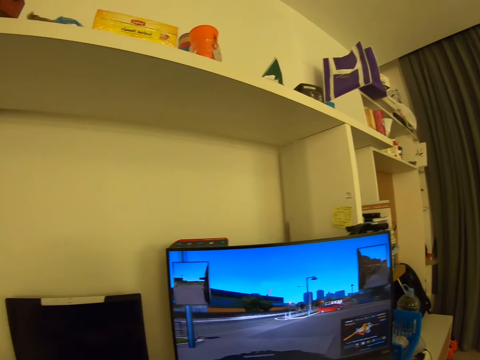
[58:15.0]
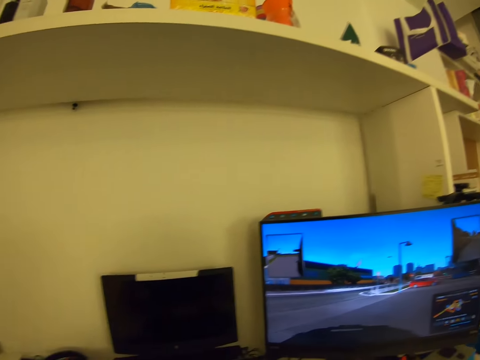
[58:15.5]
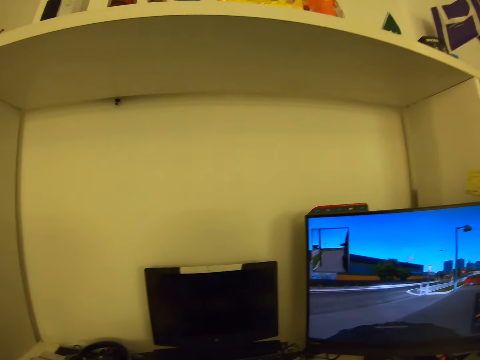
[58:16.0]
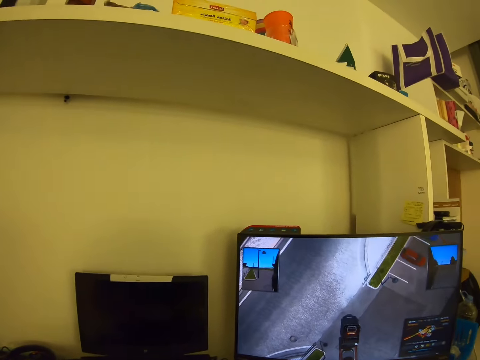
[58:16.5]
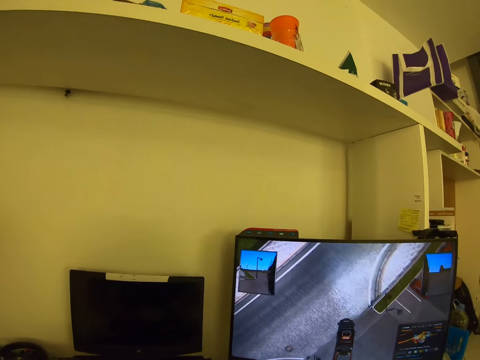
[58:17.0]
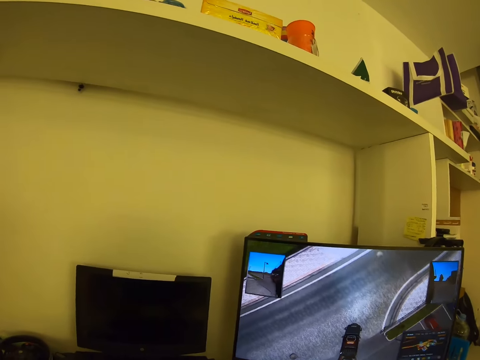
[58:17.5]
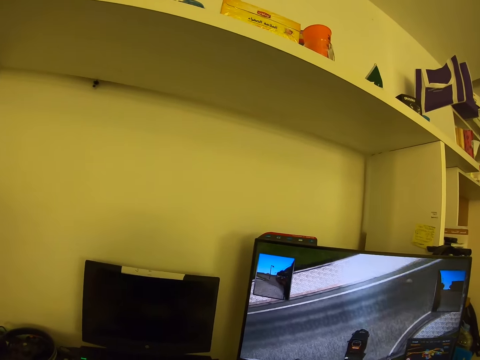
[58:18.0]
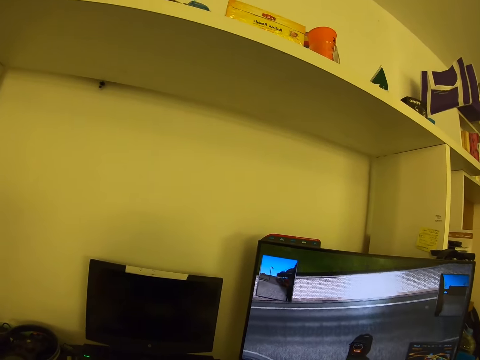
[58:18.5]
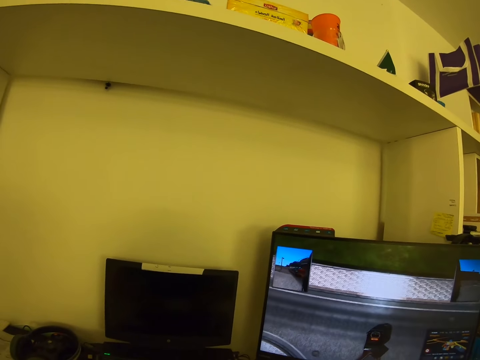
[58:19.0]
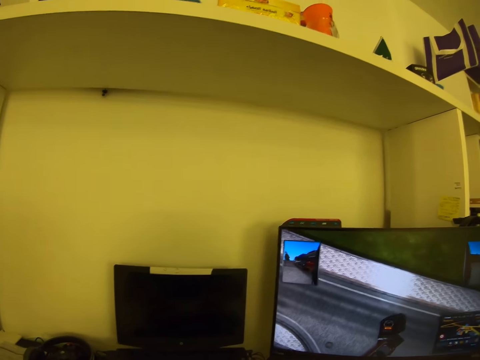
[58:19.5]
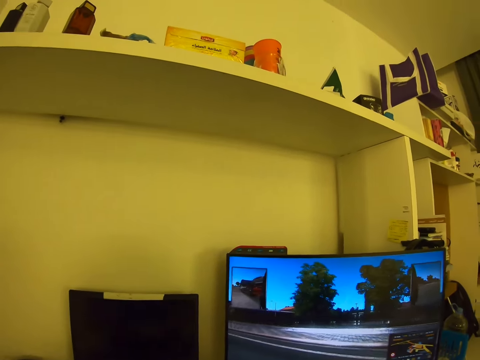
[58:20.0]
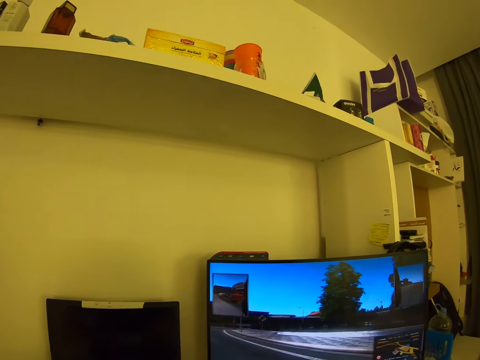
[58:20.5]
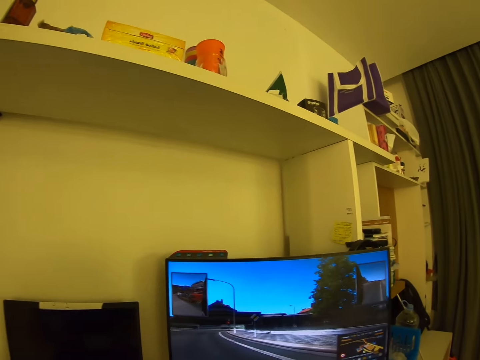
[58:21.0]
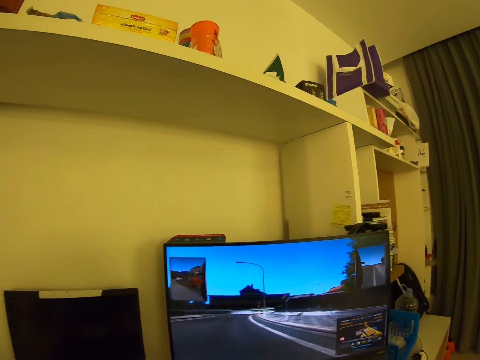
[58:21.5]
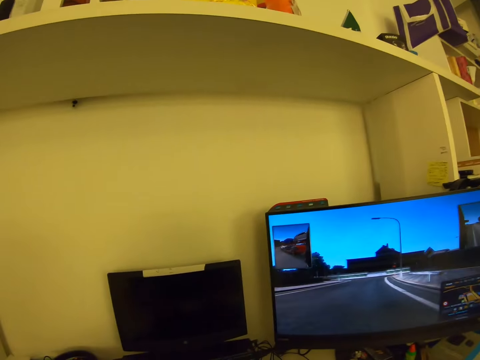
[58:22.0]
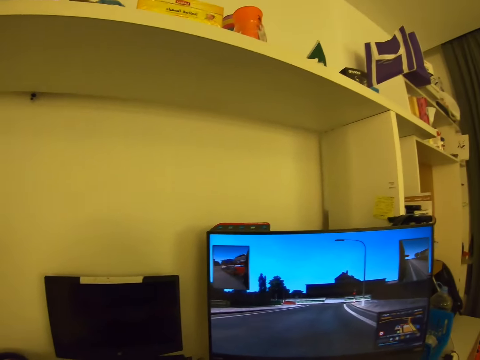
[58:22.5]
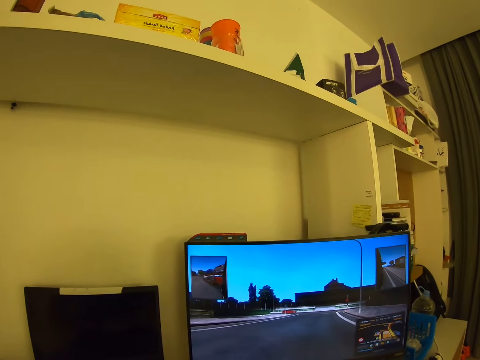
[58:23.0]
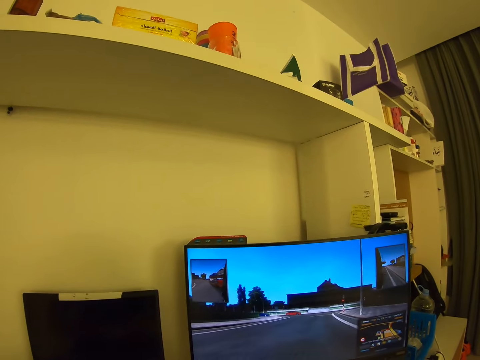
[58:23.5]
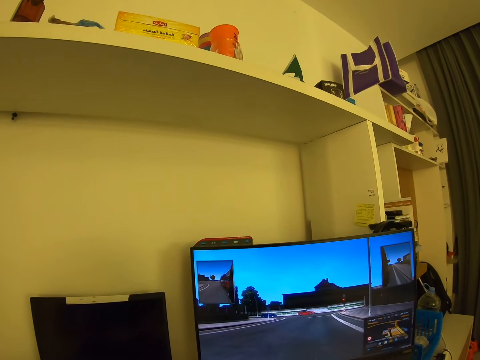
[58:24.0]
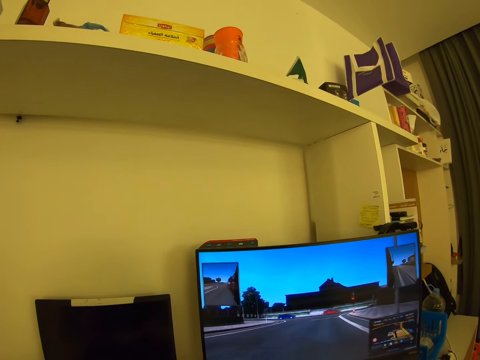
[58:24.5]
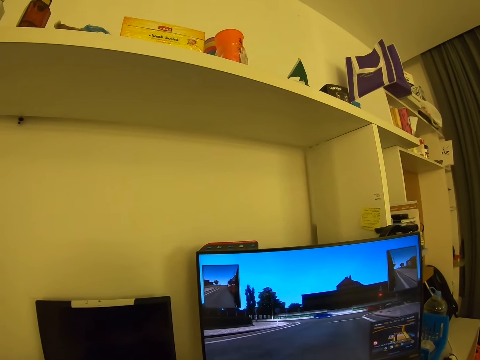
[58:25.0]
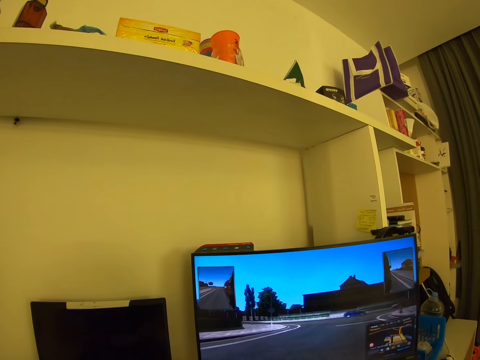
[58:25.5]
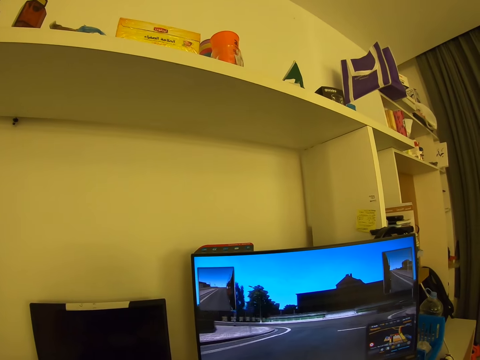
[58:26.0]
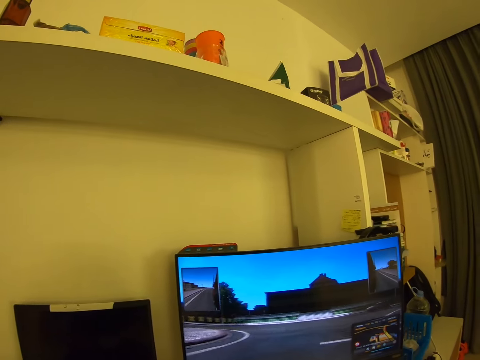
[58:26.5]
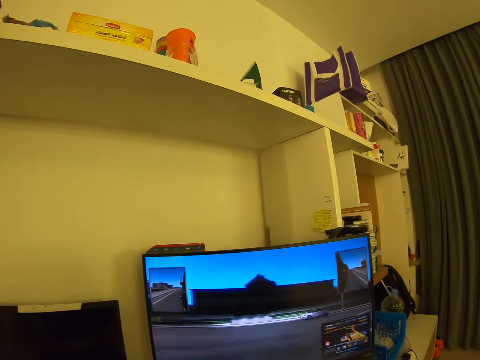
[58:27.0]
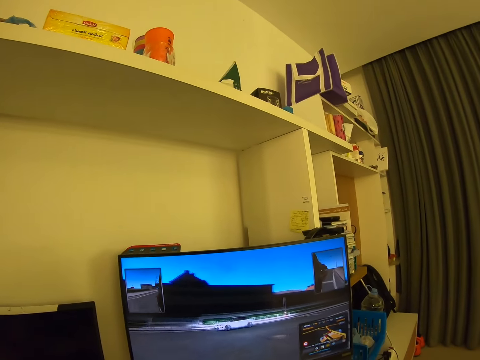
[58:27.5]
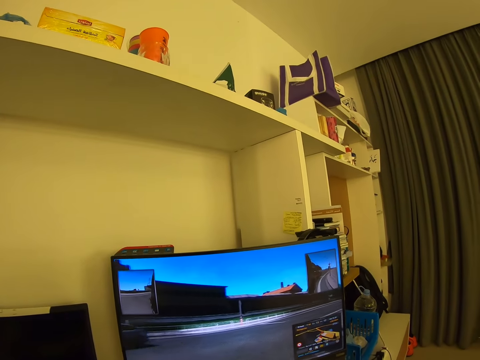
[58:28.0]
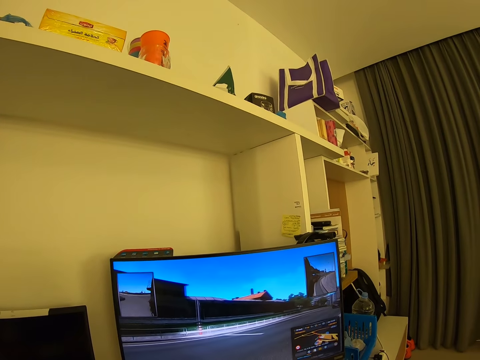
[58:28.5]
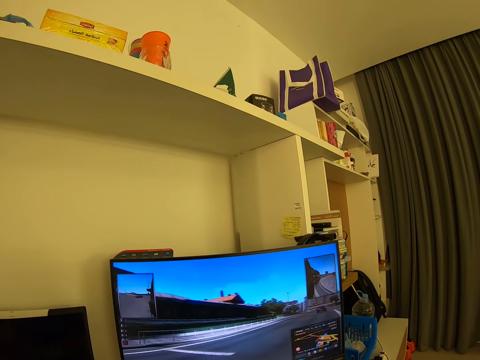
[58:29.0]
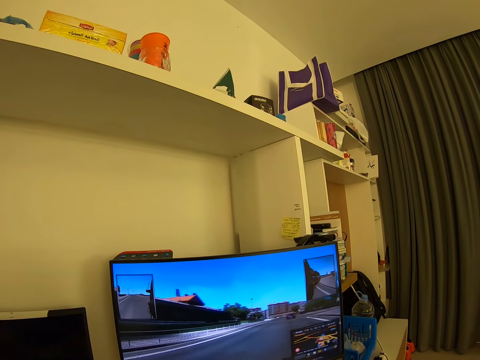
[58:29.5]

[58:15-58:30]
The camera wearer looks around. They look around again.

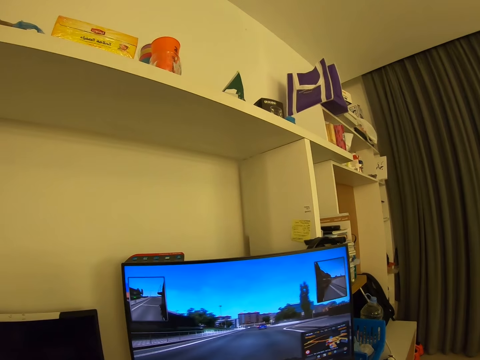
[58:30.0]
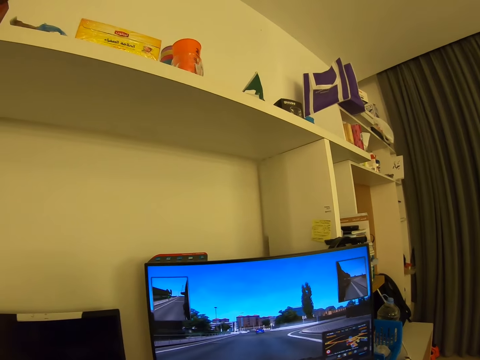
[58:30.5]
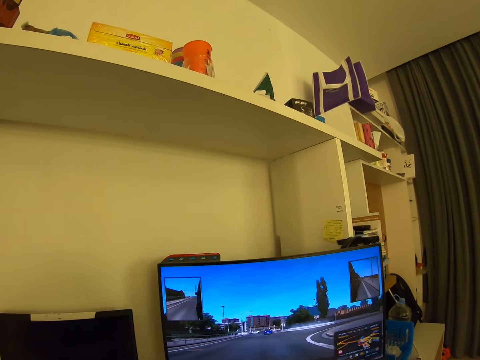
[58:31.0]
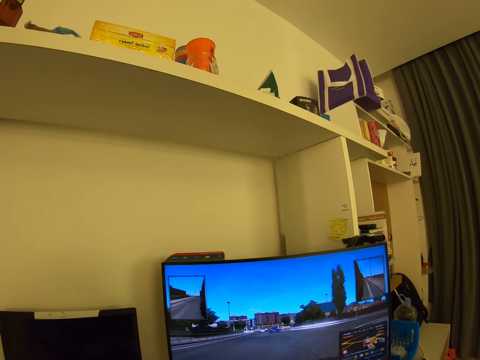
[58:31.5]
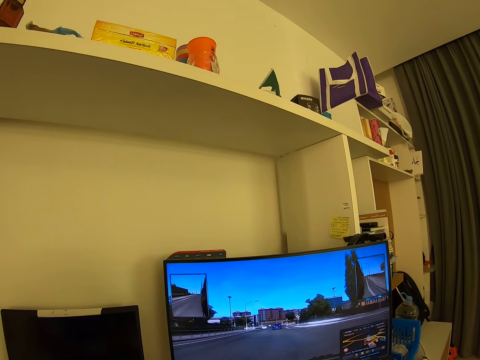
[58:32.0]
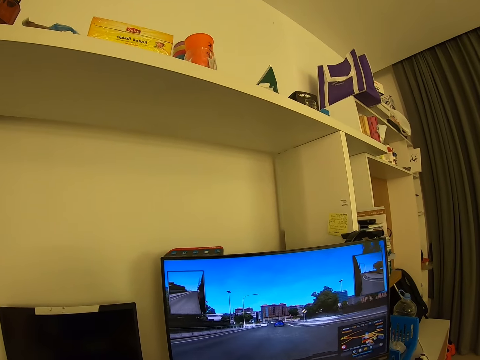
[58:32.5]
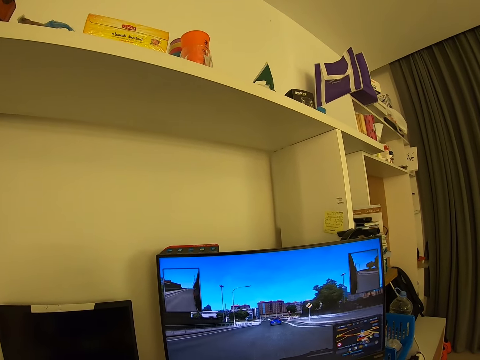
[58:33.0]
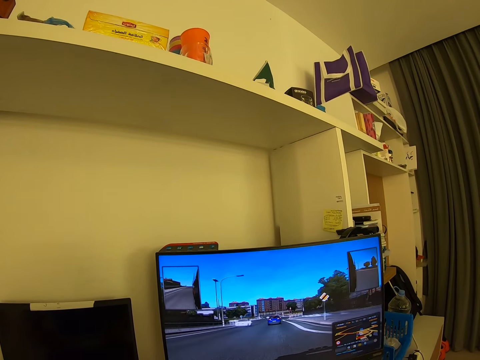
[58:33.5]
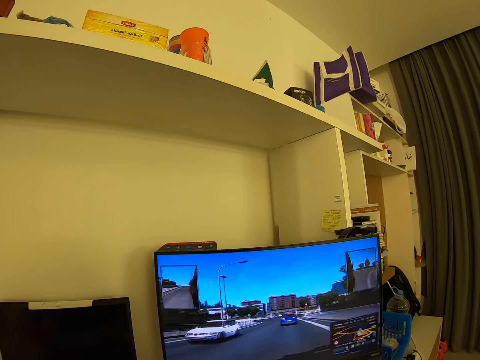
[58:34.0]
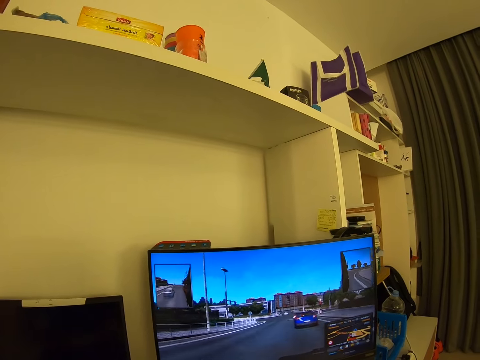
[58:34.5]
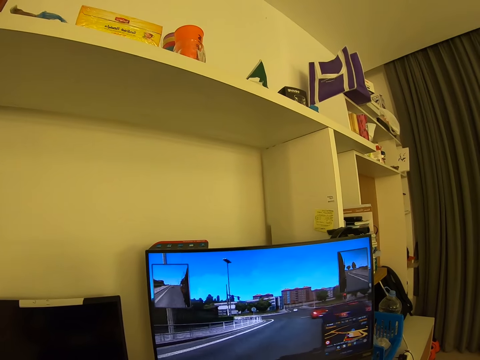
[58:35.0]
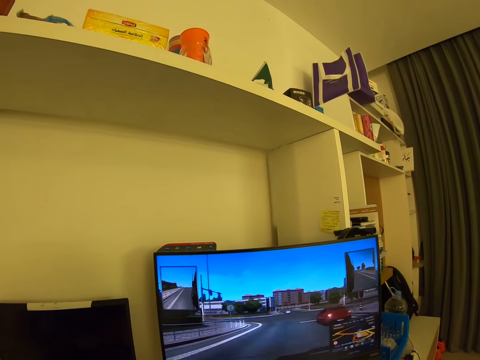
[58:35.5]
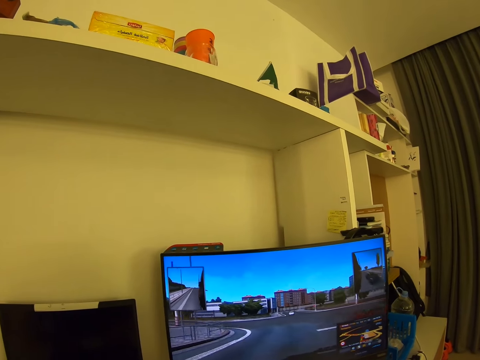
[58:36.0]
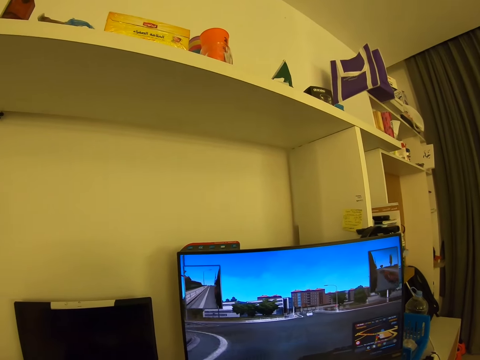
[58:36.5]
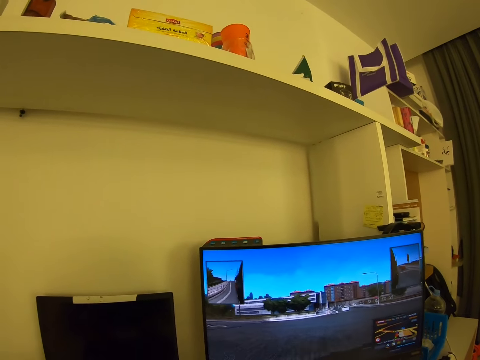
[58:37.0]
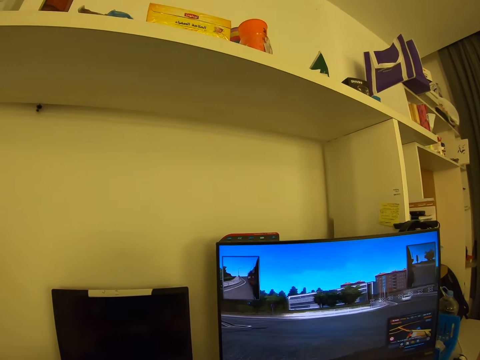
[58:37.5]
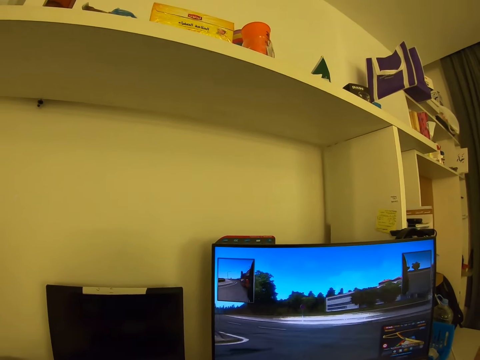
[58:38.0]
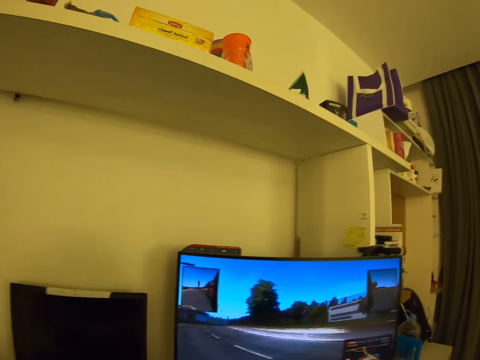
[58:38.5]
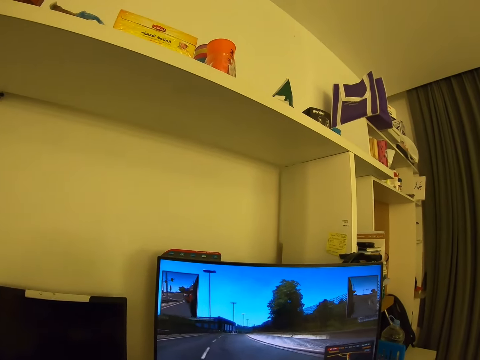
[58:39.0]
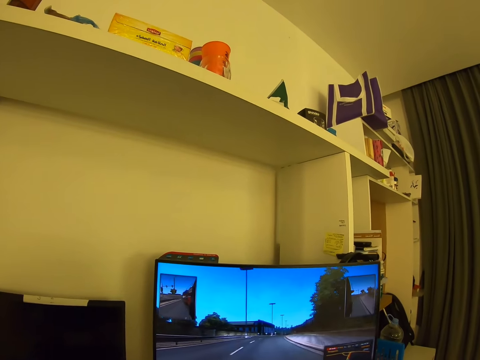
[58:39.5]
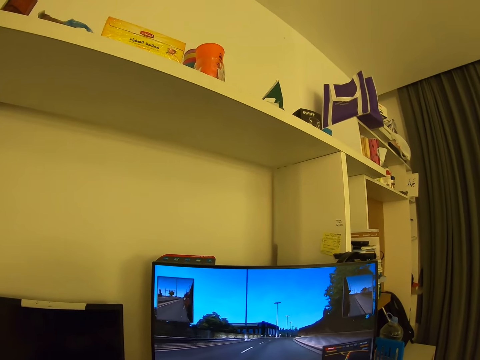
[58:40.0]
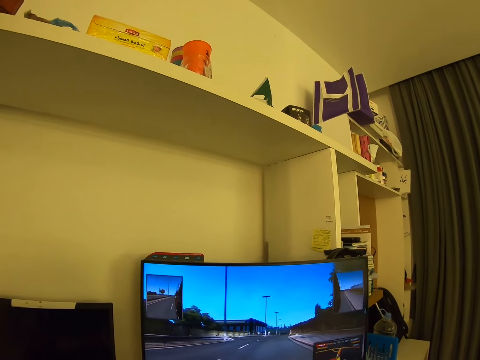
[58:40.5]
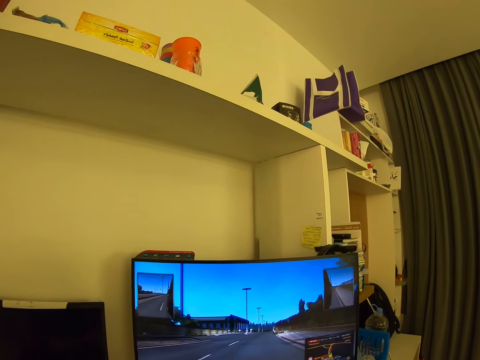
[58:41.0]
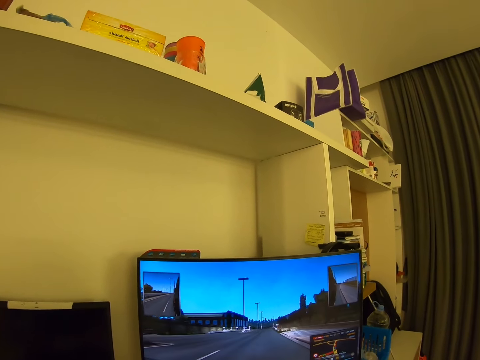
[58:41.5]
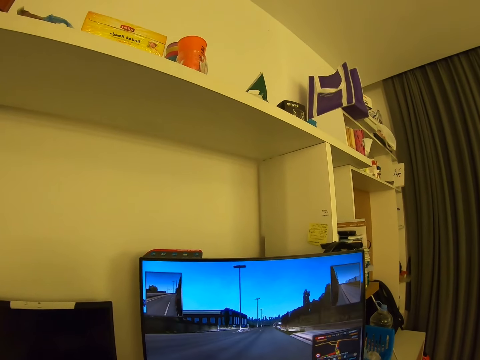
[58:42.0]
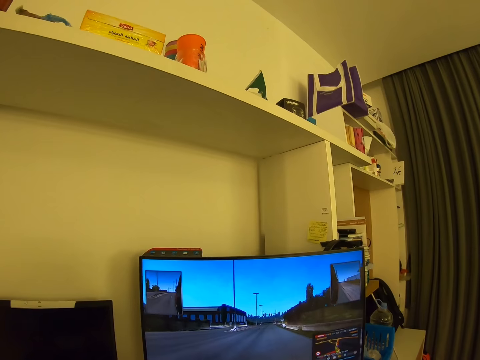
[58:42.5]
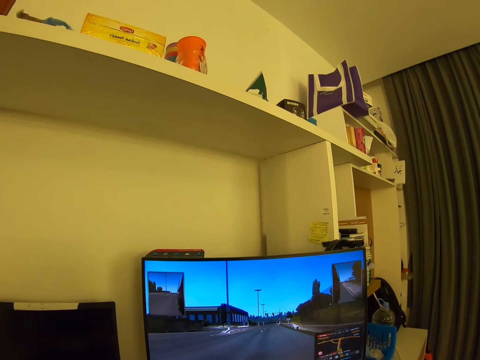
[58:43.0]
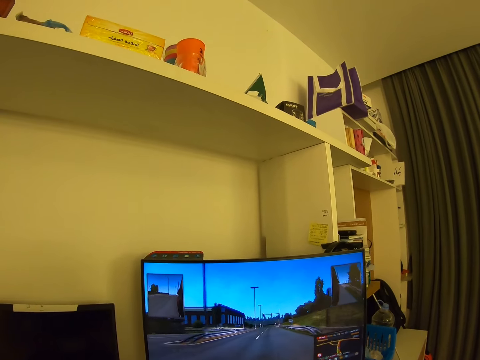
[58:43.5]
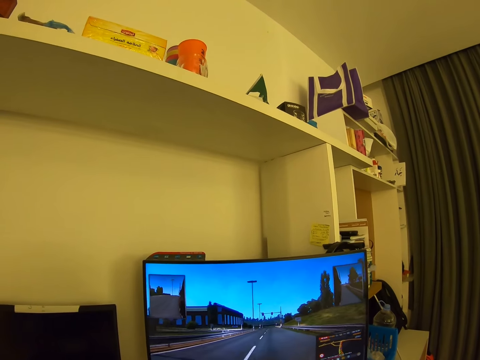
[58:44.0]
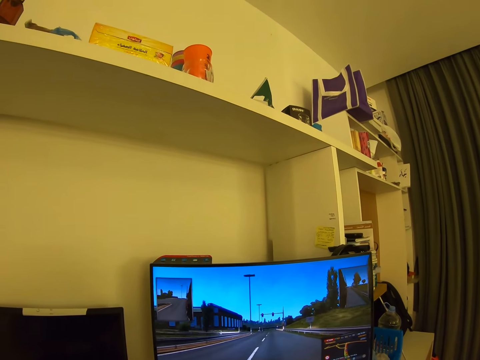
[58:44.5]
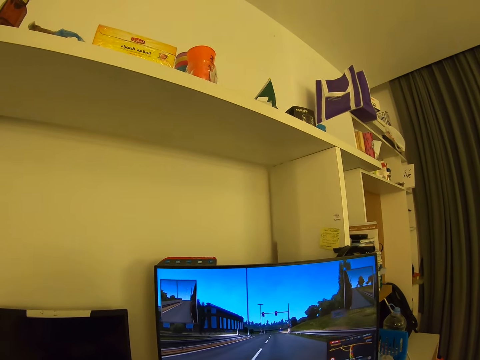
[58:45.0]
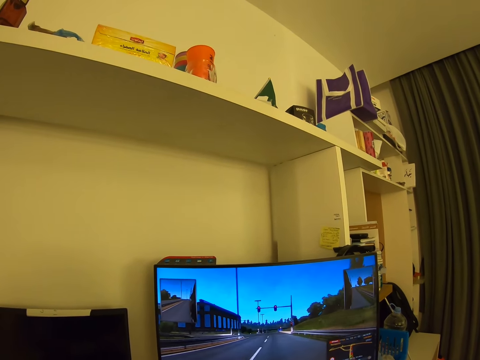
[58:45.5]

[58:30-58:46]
The camera wearer looks around.
